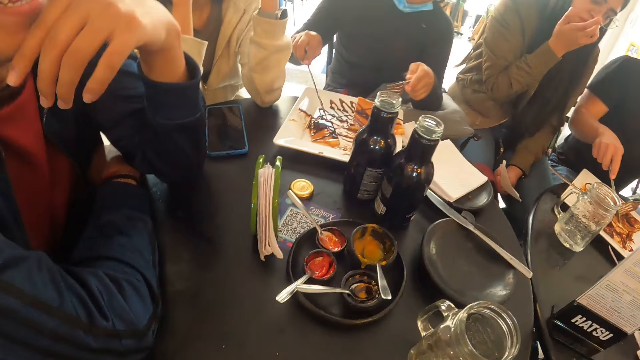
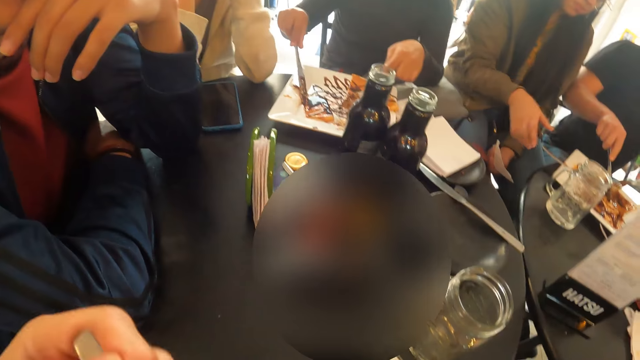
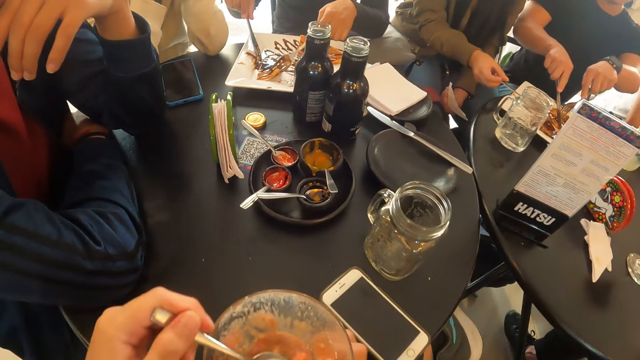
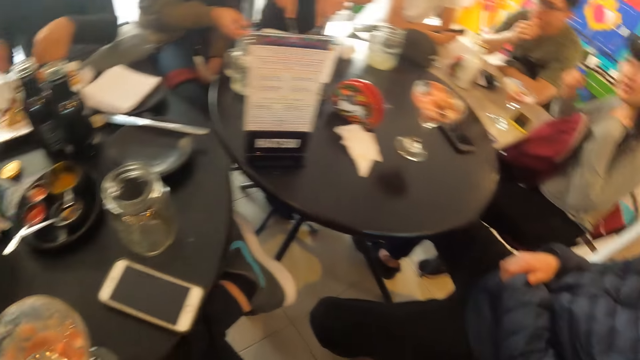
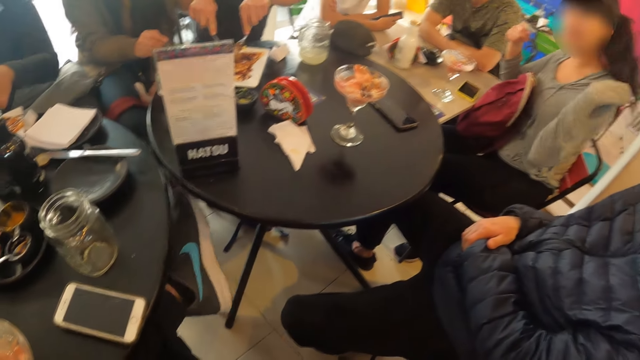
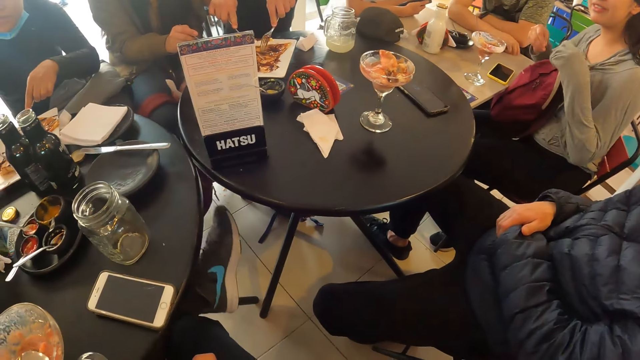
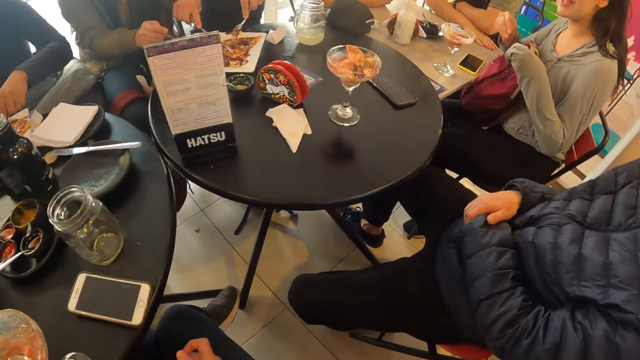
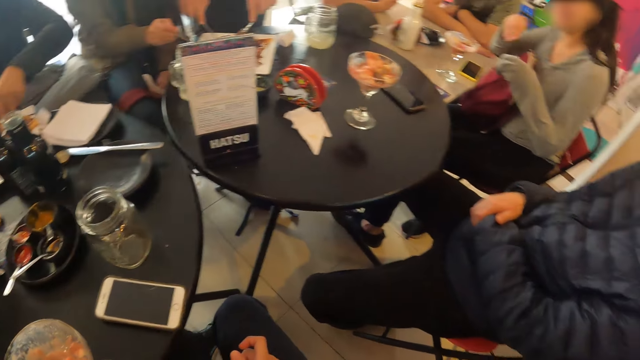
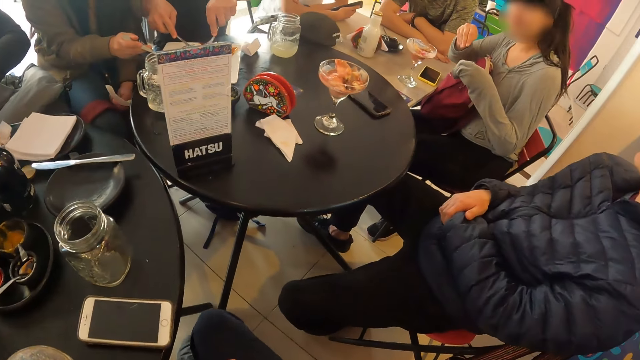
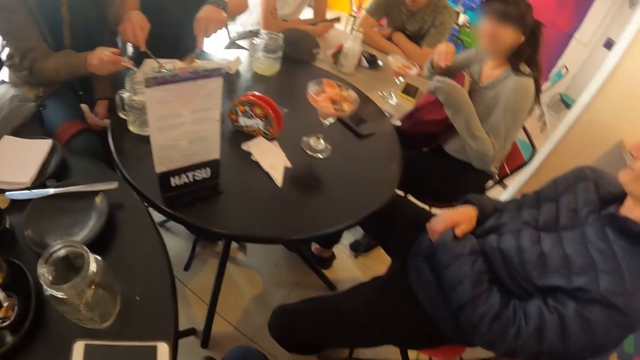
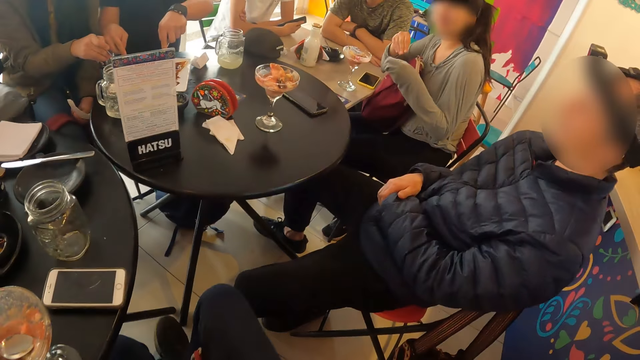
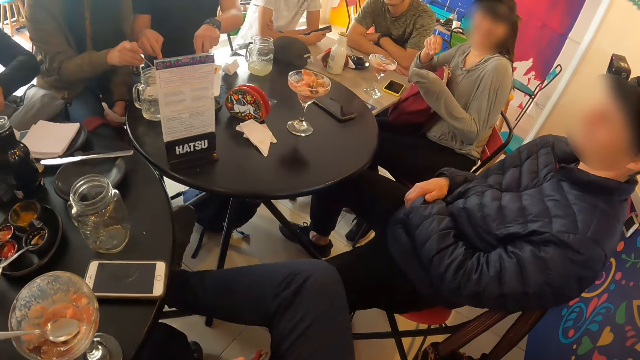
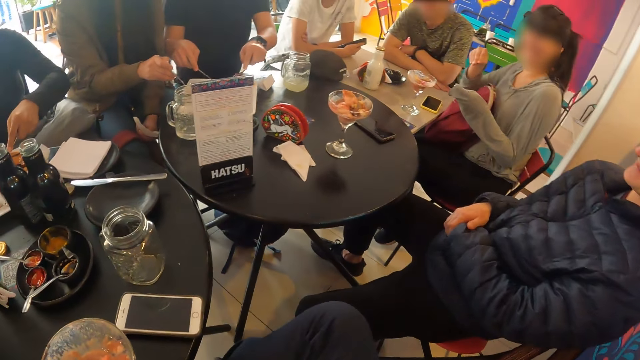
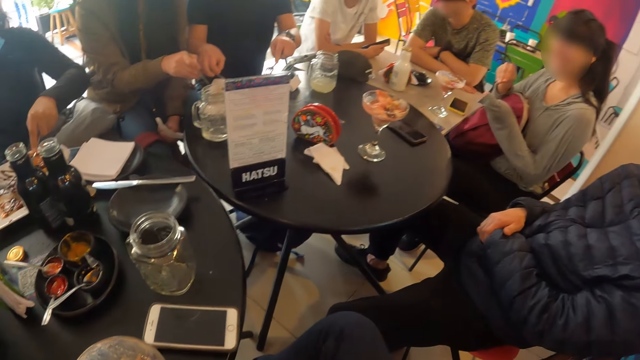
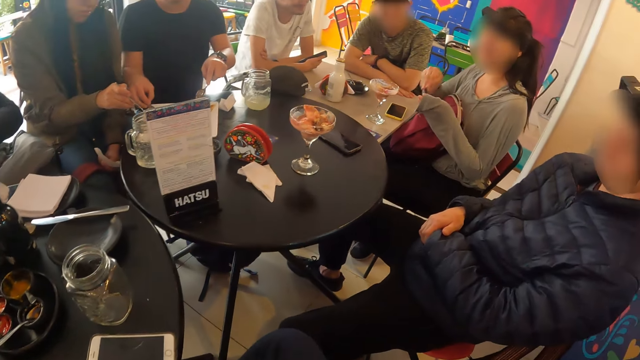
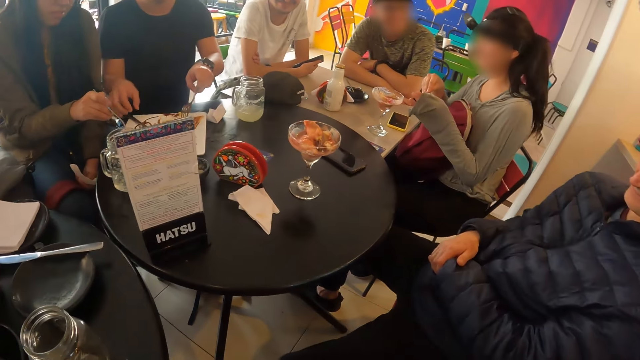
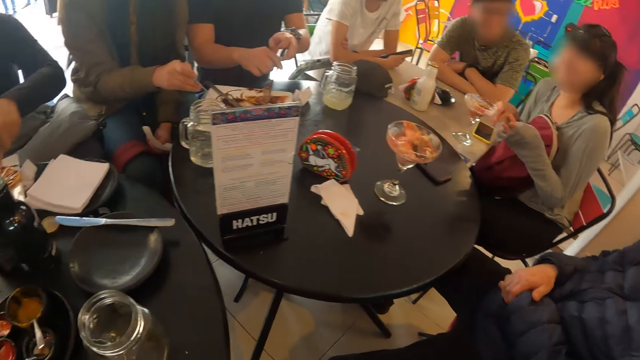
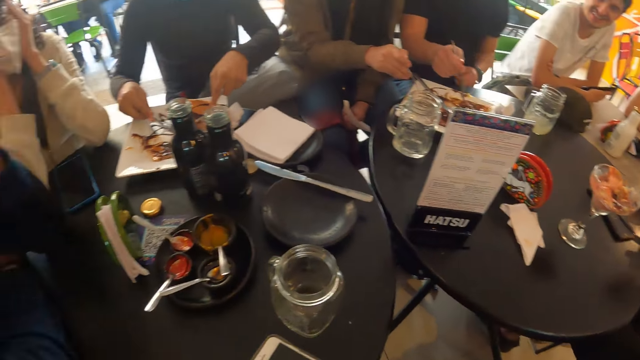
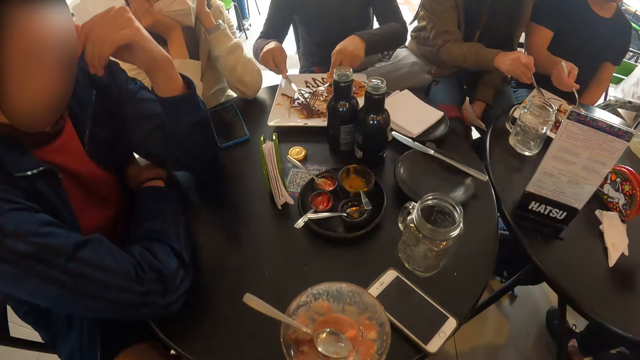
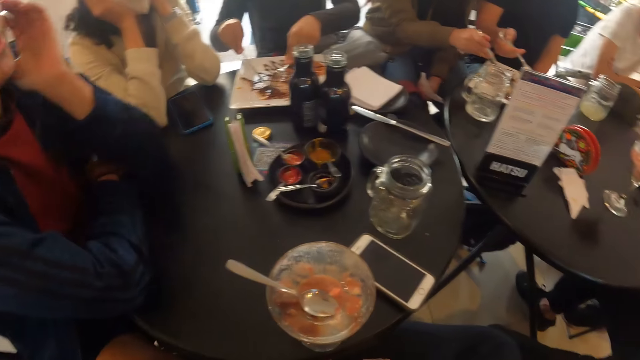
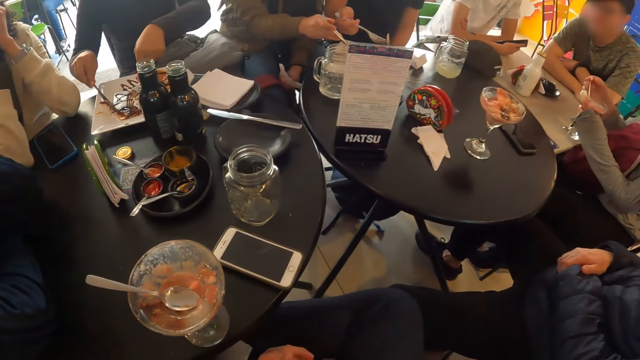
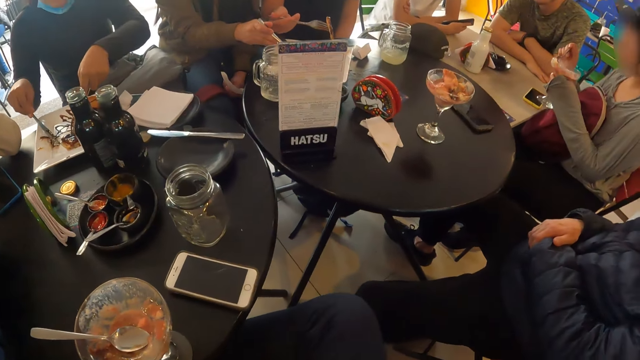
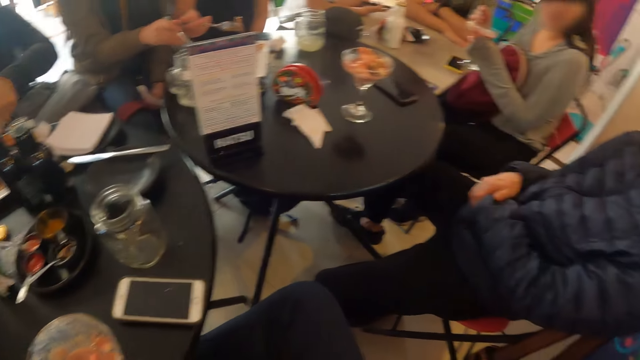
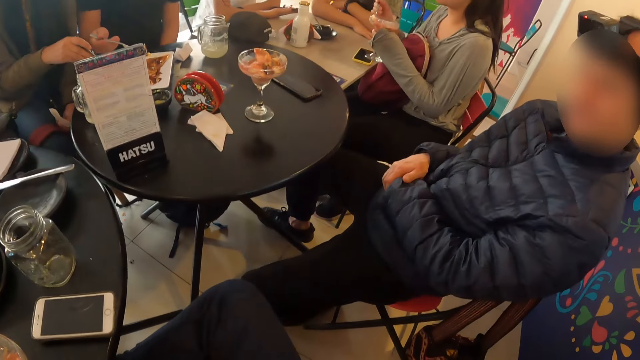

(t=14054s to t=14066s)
The camera wearer puts something into the mouth. They dip the spoon in the ice cream. They move the hand up, look around, and move the foot down. They move the foot up. They look around. A woman takes ice-cream with a spoon in her right hand.

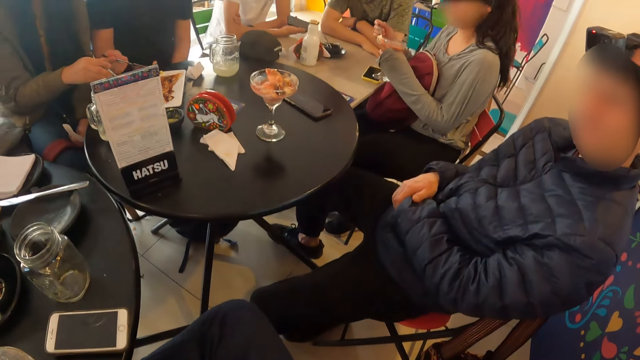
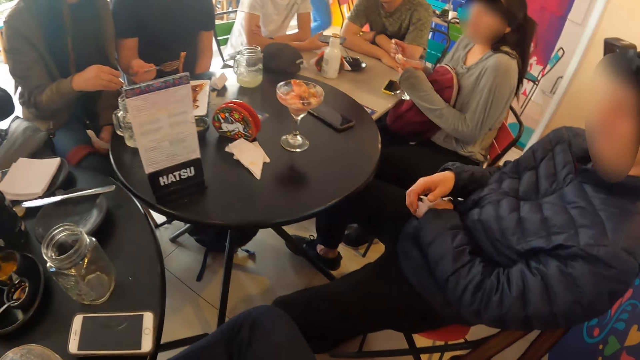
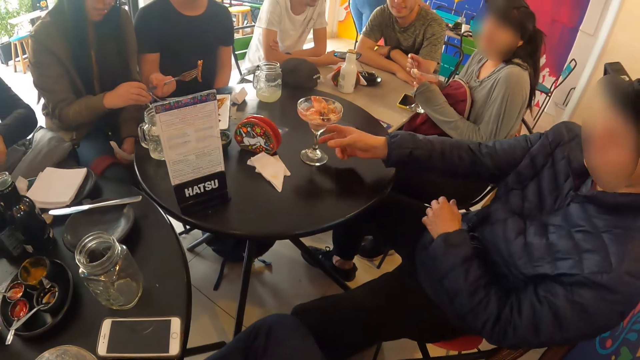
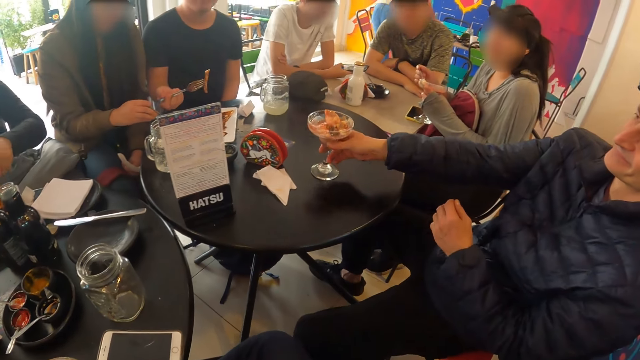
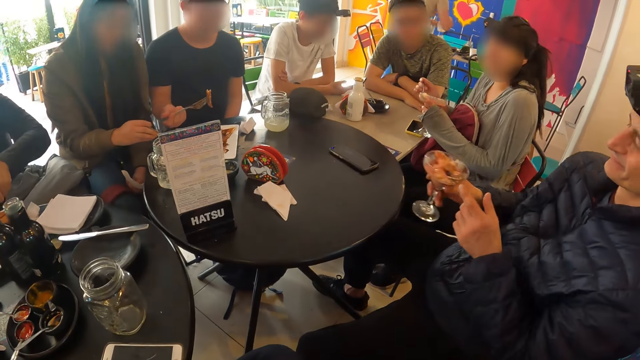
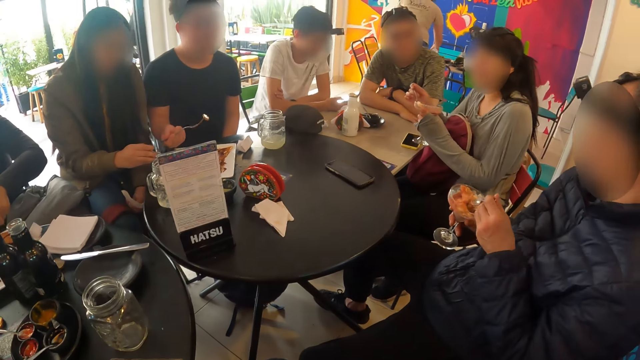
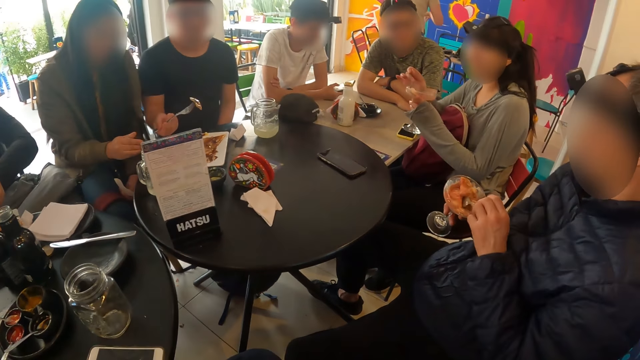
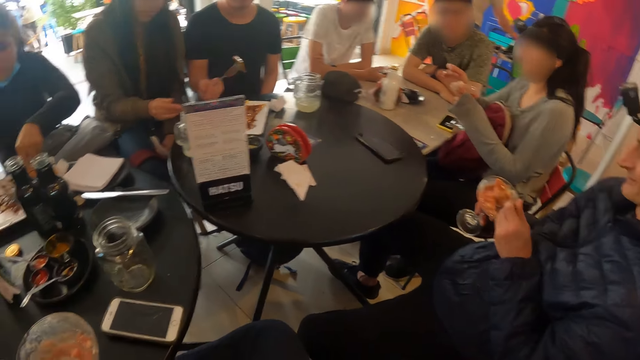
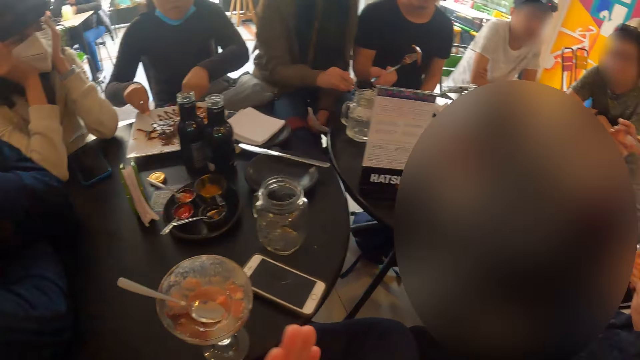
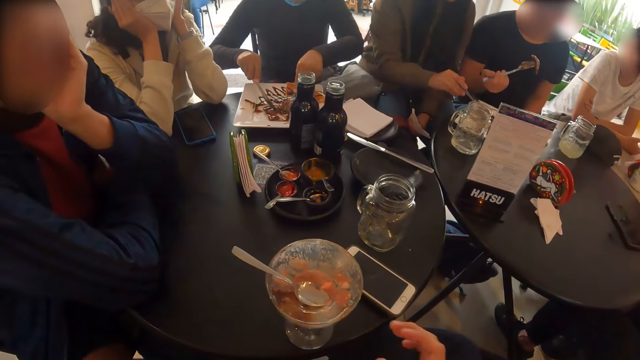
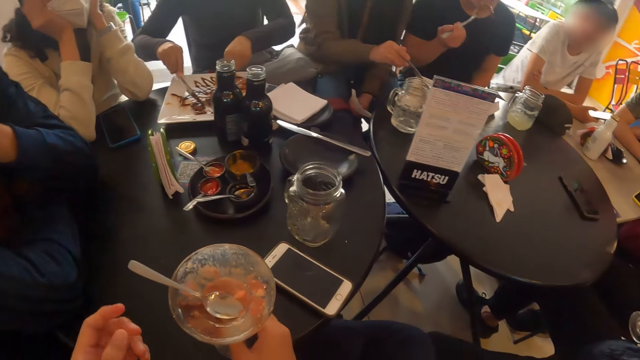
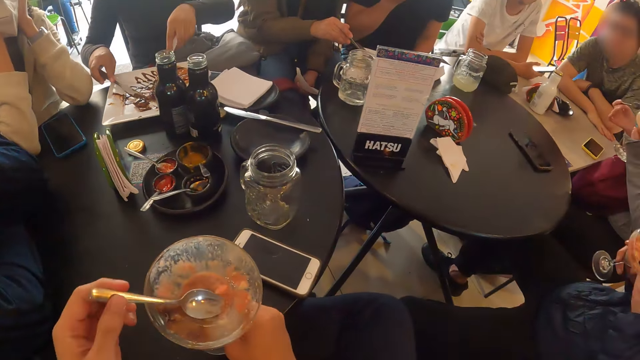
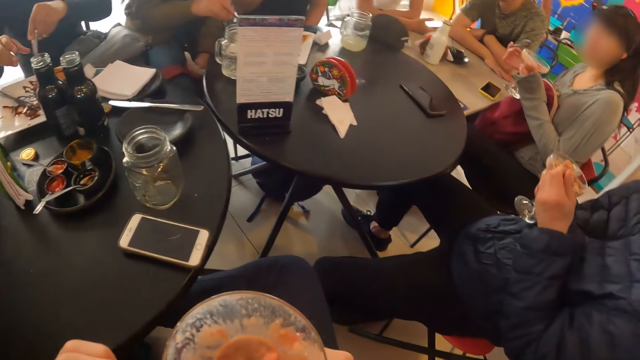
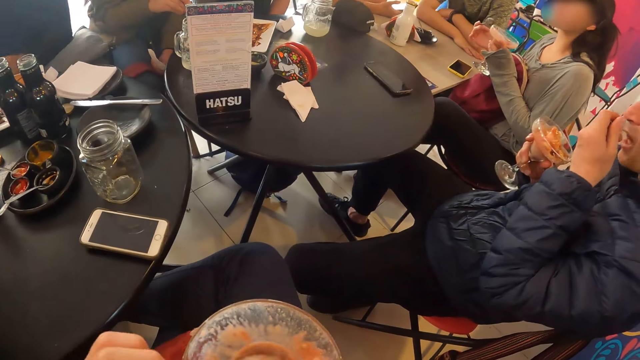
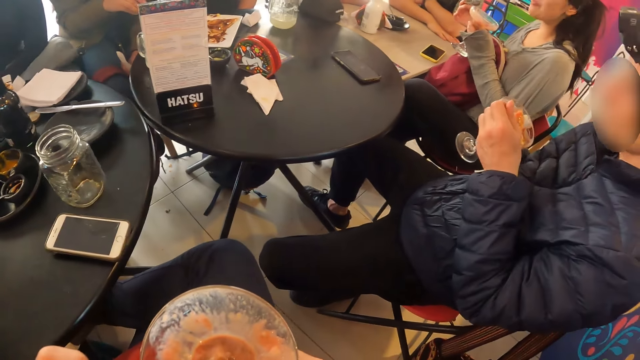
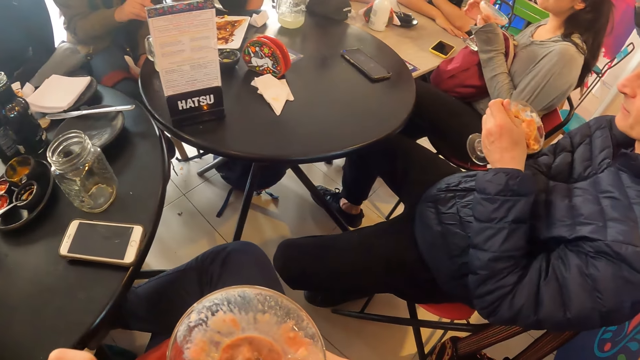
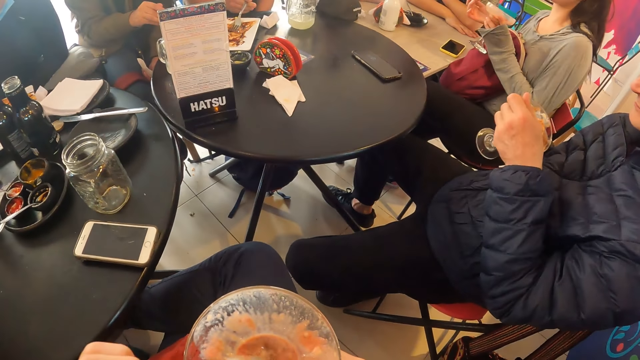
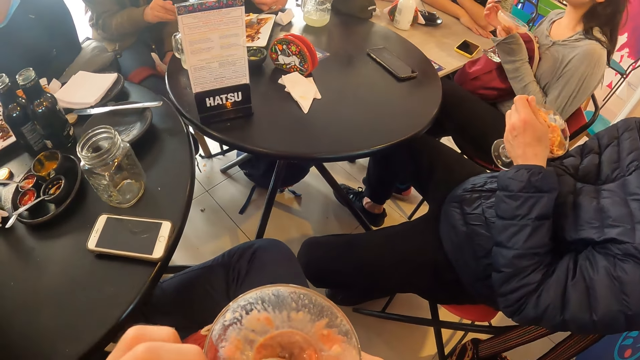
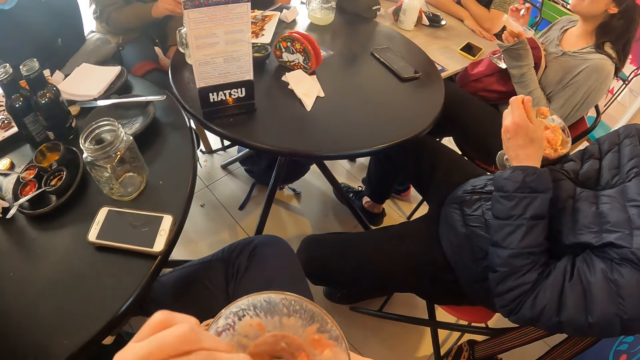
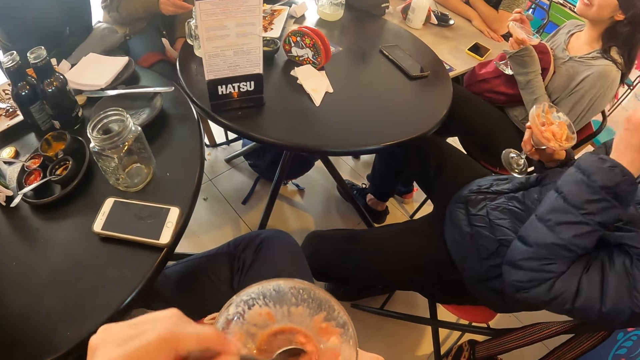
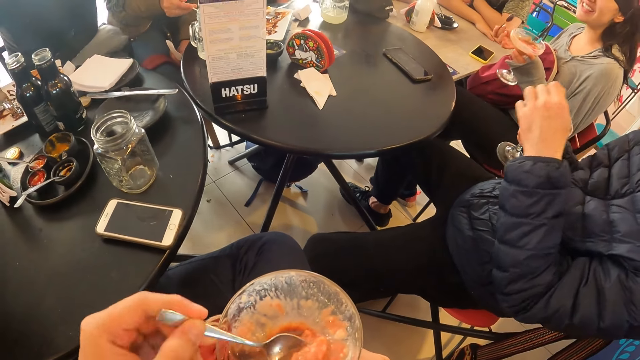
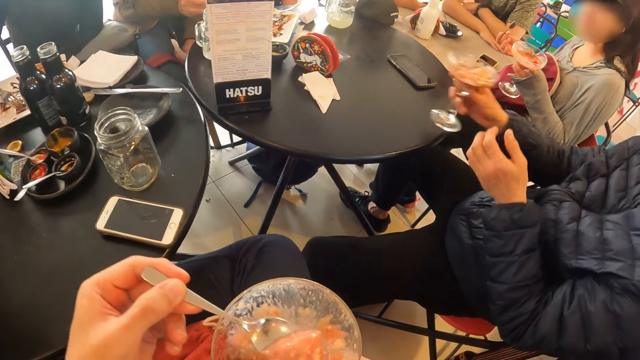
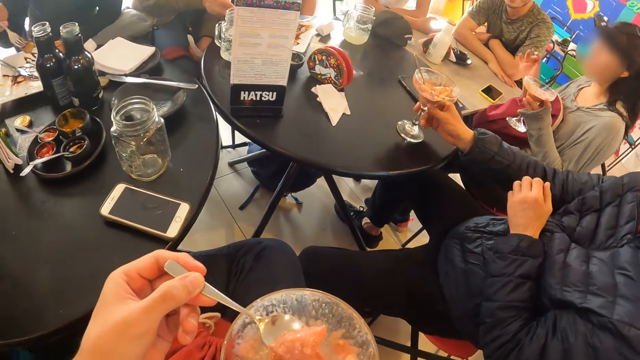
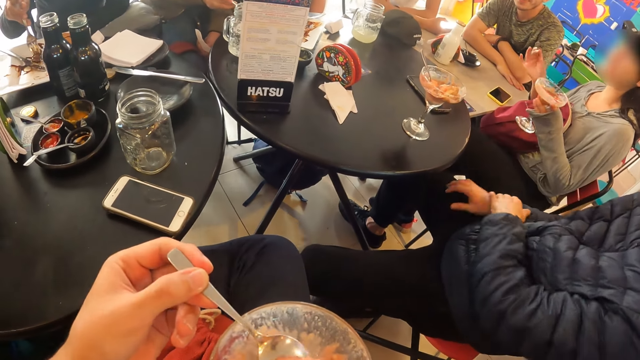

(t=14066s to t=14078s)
The camera wearer swings the foot. A man picks up a cup of ice-cream from a table with his right hand. The camera wearer moves the hand. The man takes the ice-cream with a spoon in his left hand. The camera wearer moves the hands. Another man eats pancakes with a fork in his right hand. A woman slices the pancakes in the plate on the table with a knife in her right hand. The camera wearer moves the left hand and holds the glass. He takes the ice-cream with the spoon in his right hand. He holds the spoon and lifts up the glass. The woman passes a fork in her left hand to her right hand. The camera wearer moves the spoon. He scoops the ice cream. The first man drops the cup of ice-cream on the table with his right hand. The camera wearer lifts up the ice cream.
